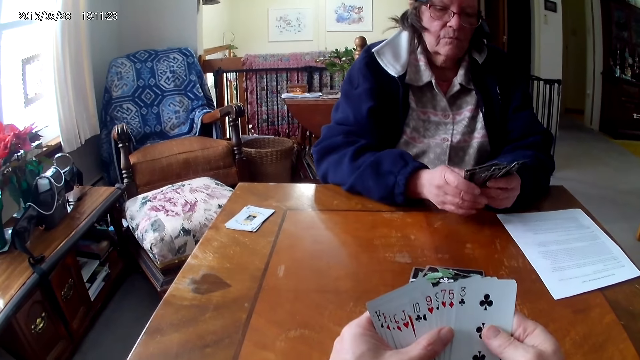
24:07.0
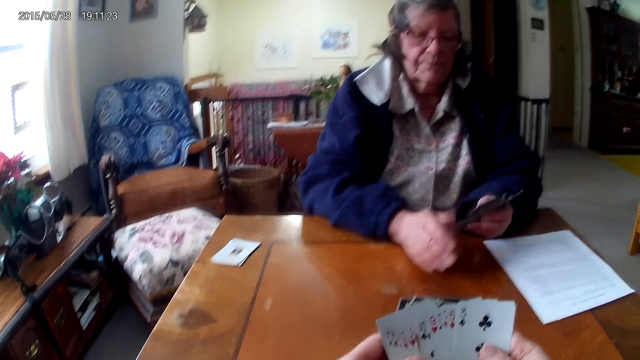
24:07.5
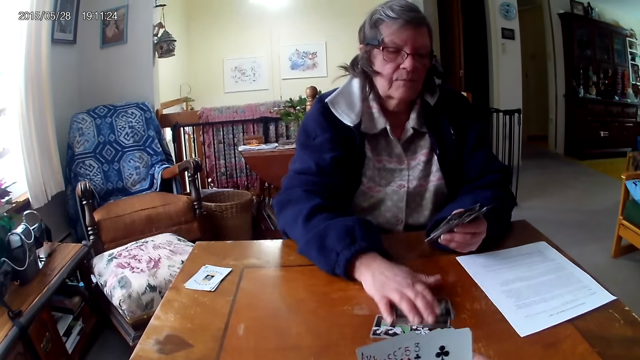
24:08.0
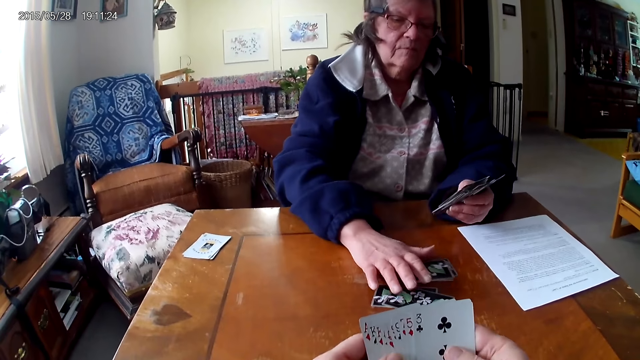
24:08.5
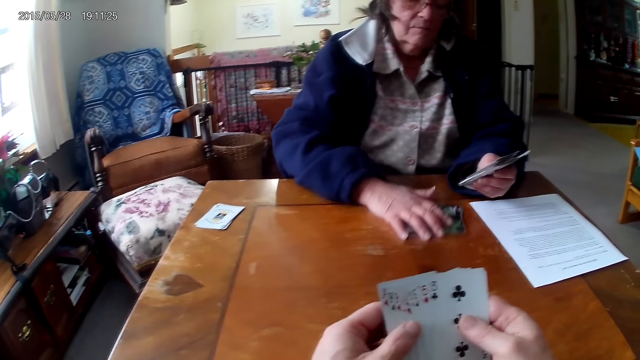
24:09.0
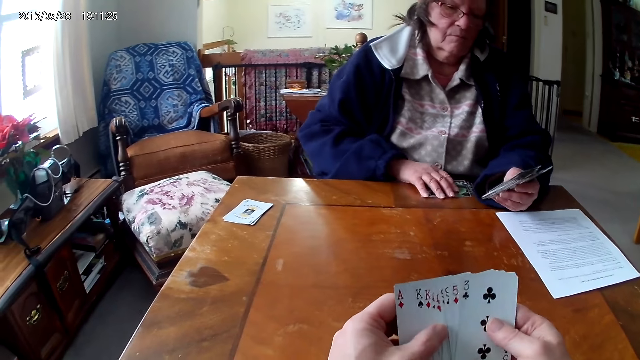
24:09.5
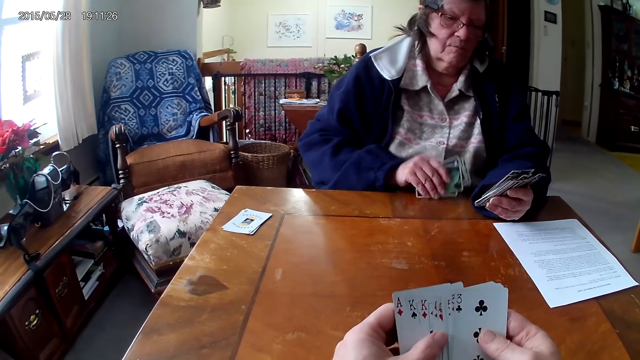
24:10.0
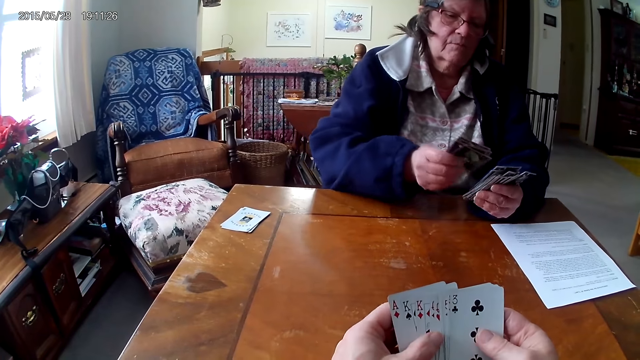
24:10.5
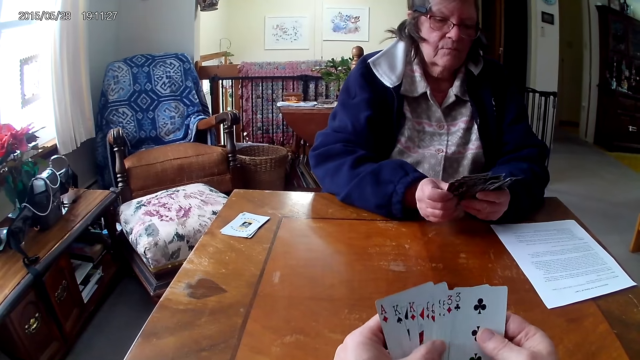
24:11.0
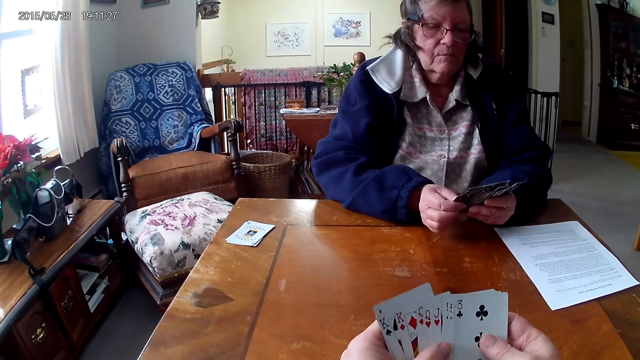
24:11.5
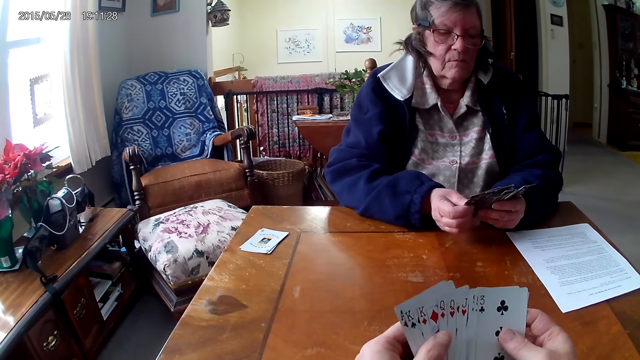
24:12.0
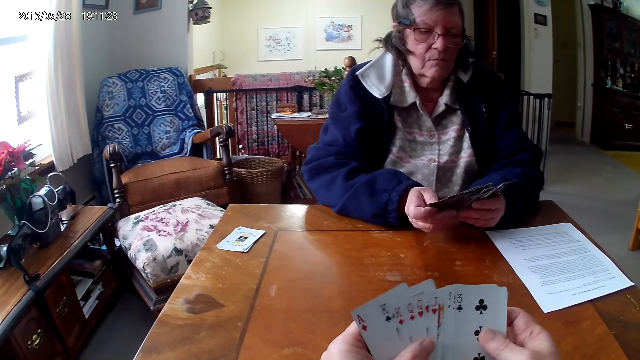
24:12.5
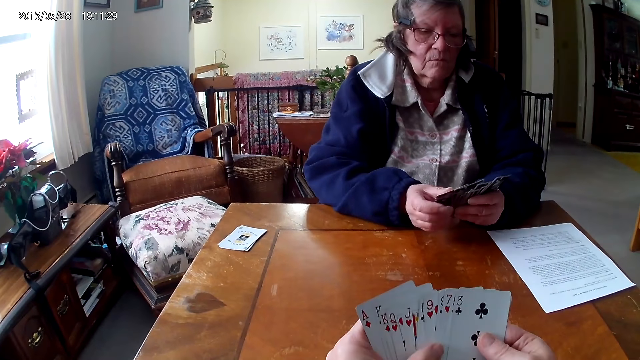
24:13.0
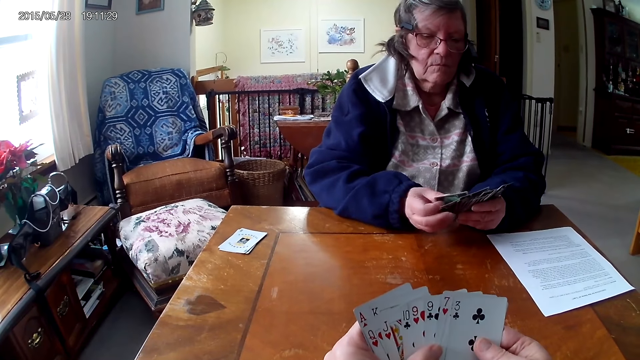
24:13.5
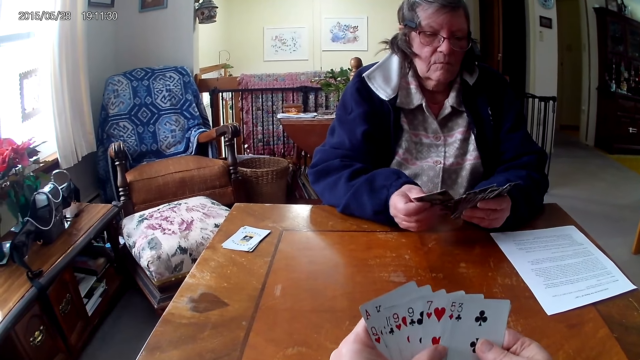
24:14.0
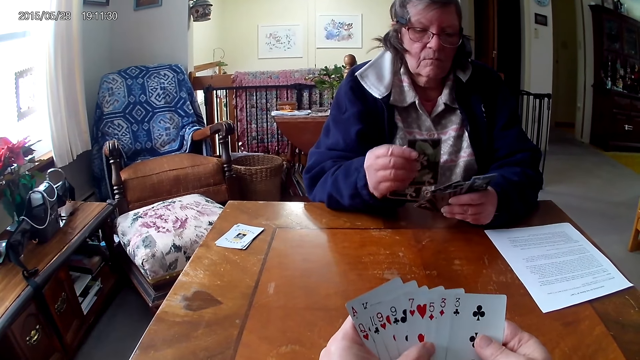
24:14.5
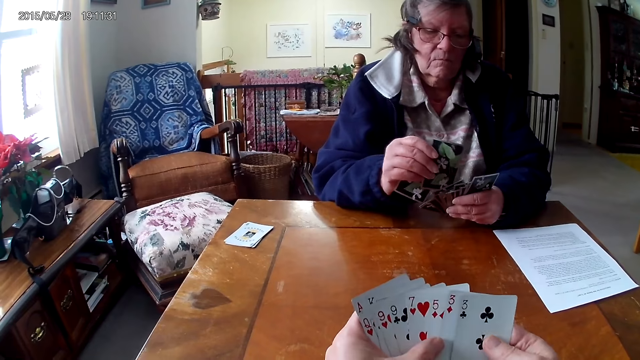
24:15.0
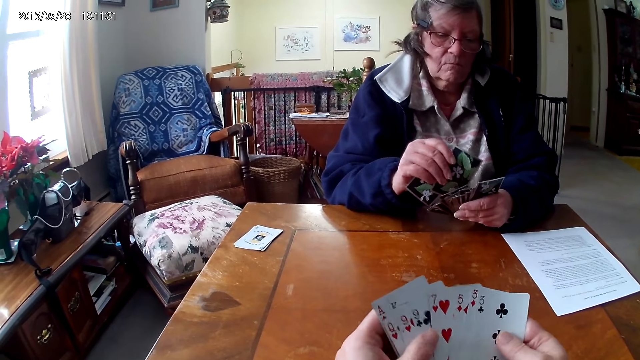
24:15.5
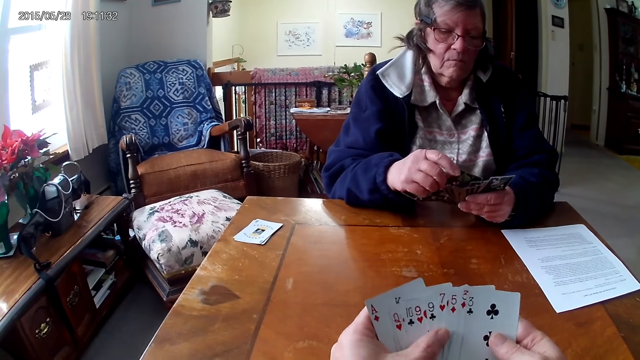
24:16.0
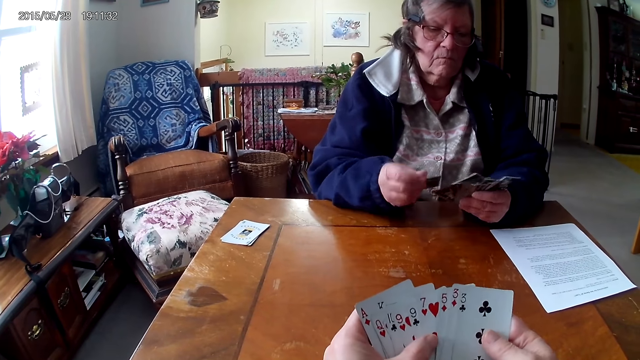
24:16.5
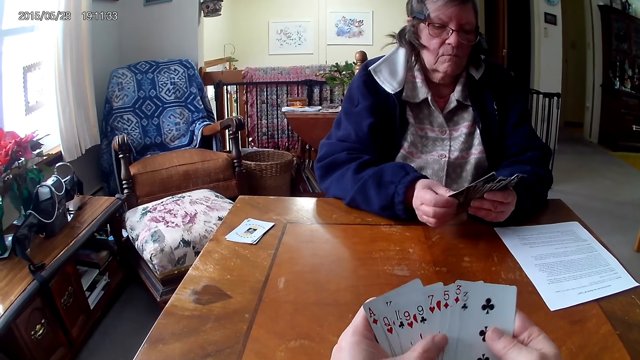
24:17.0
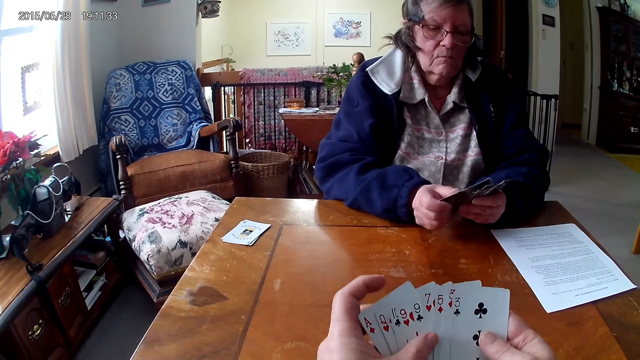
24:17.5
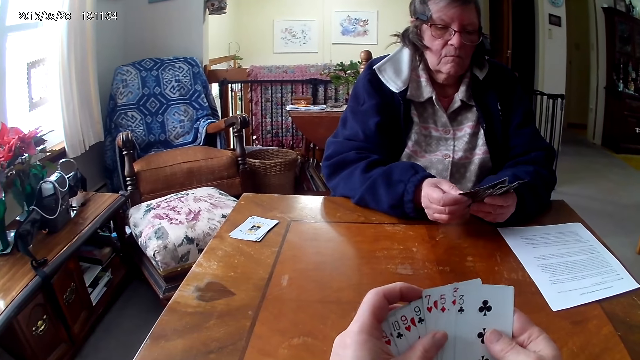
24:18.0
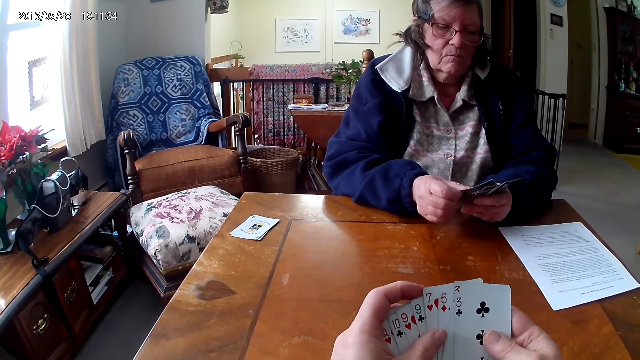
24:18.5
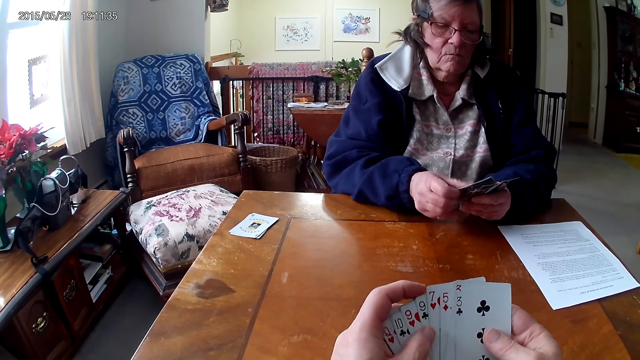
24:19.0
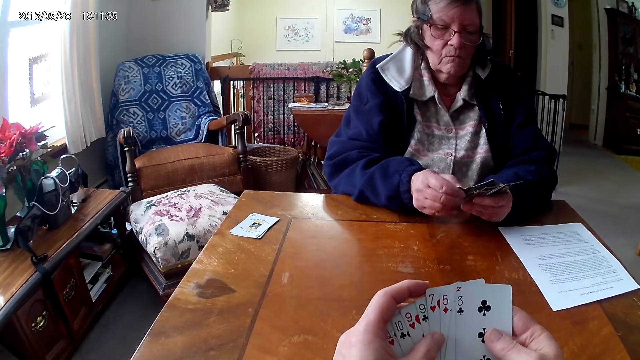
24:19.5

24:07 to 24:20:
A man drops the cards on the table. The camera wearer collects the cards on the table. The man picks up the cards from the table. The camera wearer and the man arrange the cards in their hands. The man aligns the cards on the hand.

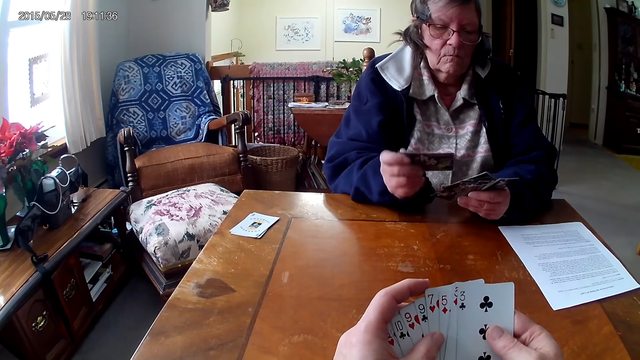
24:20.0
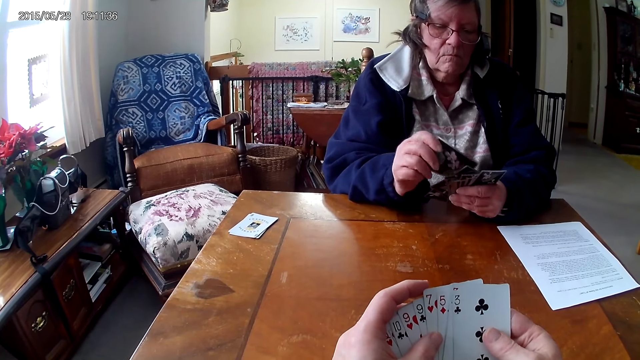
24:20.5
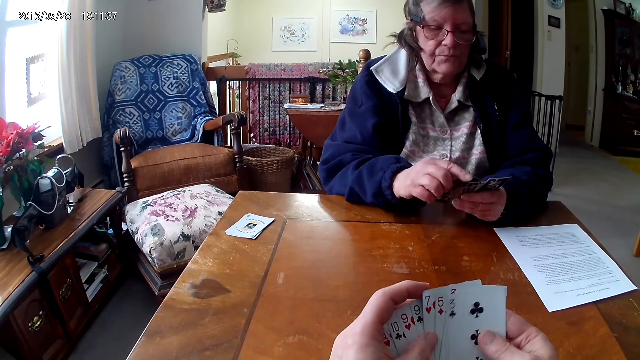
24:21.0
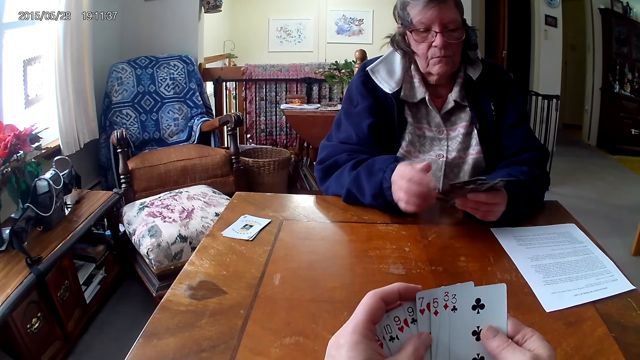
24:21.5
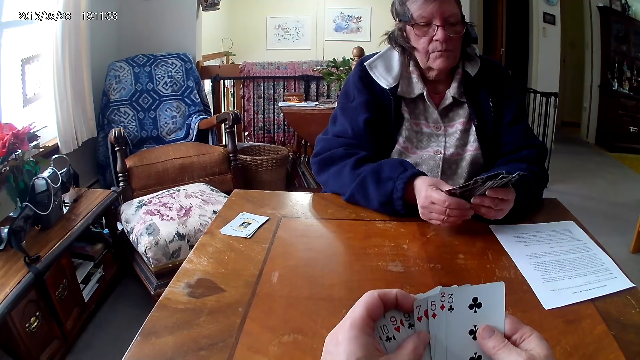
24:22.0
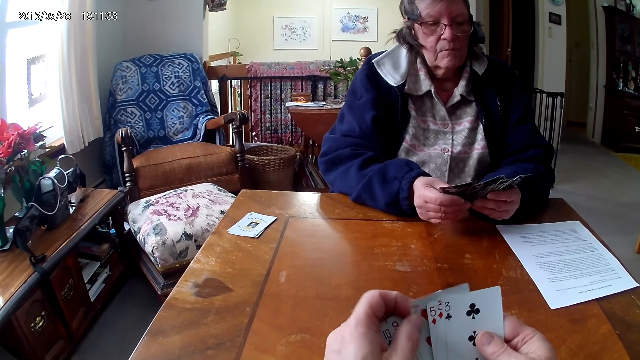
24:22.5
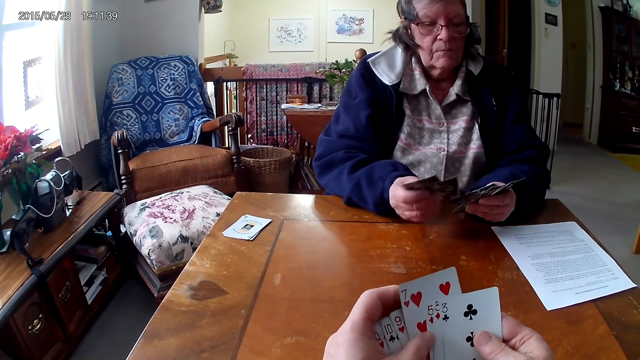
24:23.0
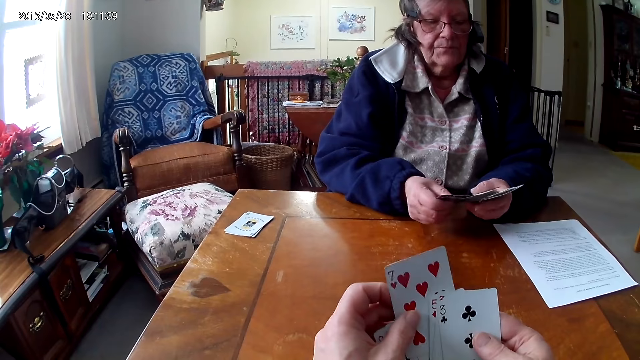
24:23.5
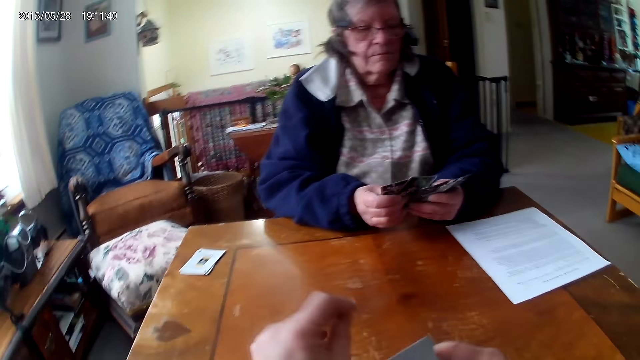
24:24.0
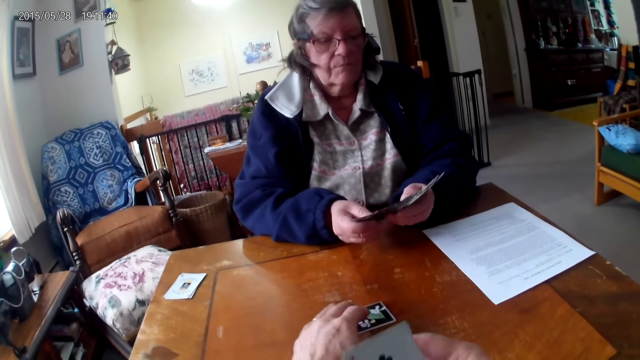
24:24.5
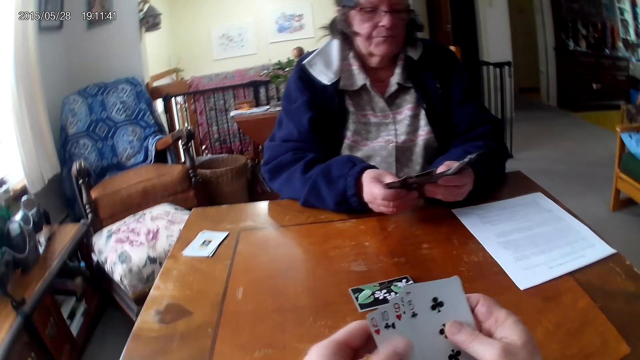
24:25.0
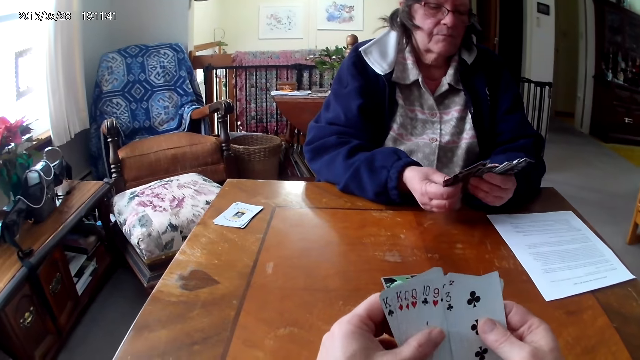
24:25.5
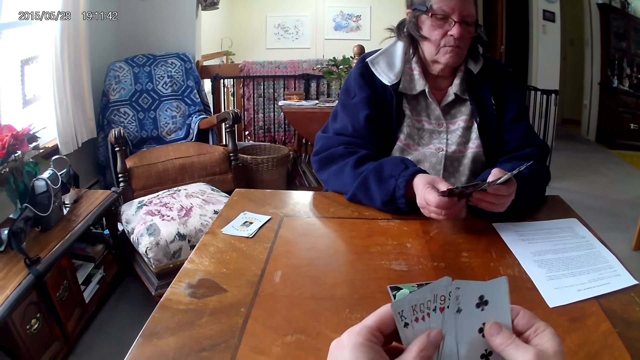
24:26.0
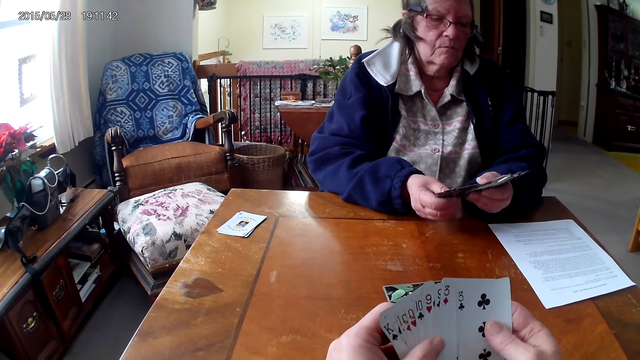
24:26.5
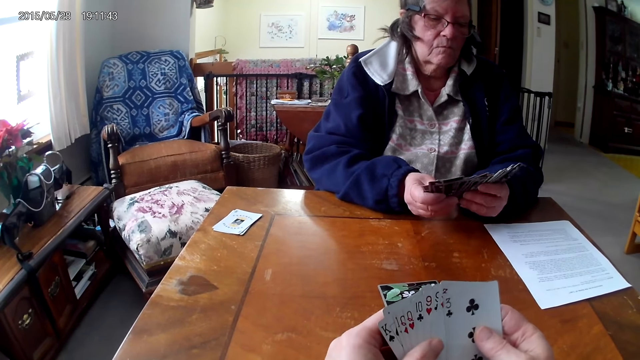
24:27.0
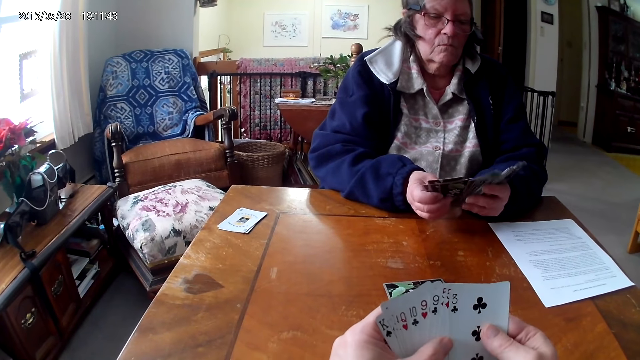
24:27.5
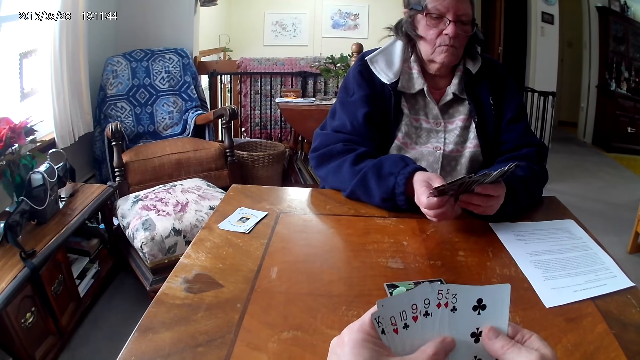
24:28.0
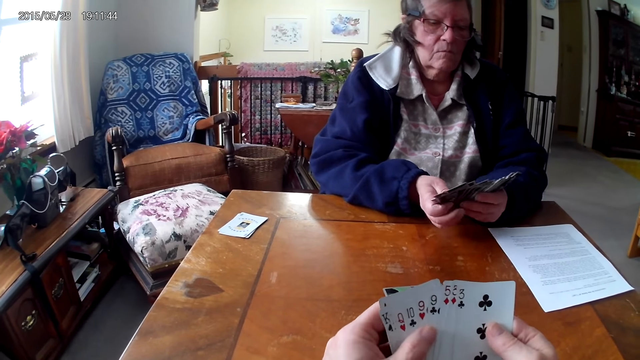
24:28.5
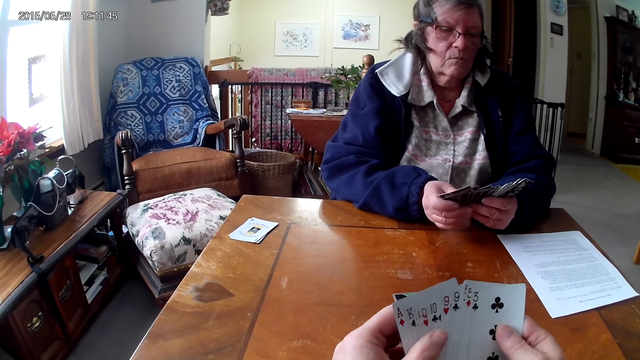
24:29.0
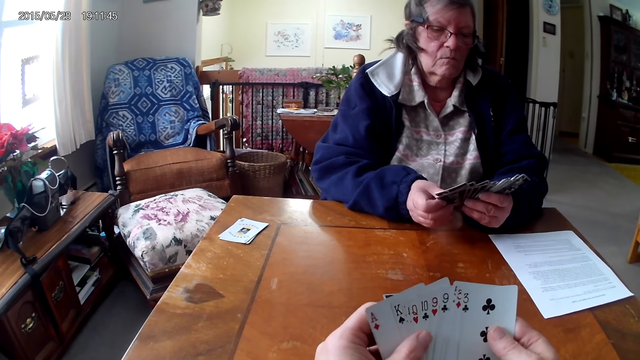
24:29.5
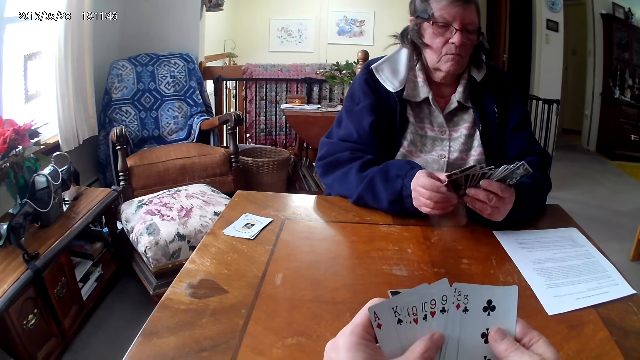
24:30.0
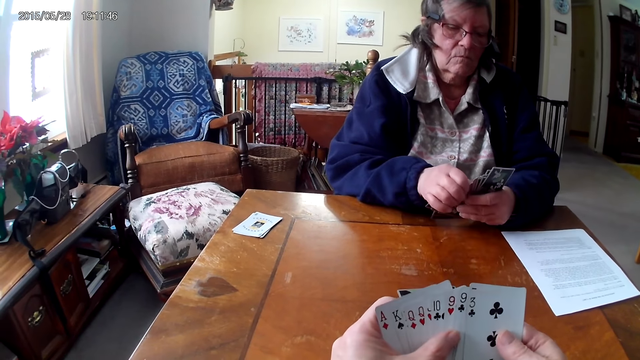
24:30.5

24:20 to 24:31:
The camera wearer drops the cards on the table. A man puts one card on the table. The camera wearer aligns the cards on the hands.
